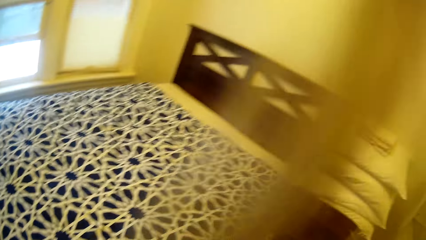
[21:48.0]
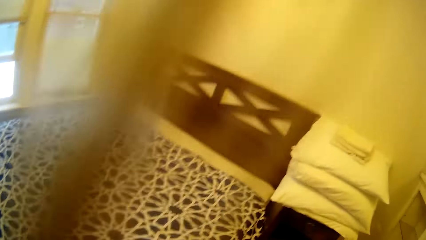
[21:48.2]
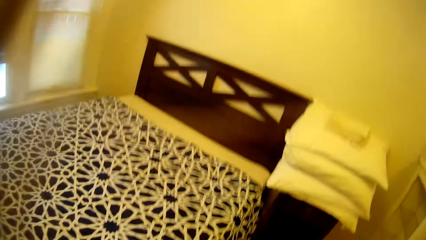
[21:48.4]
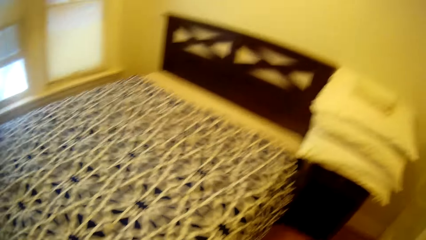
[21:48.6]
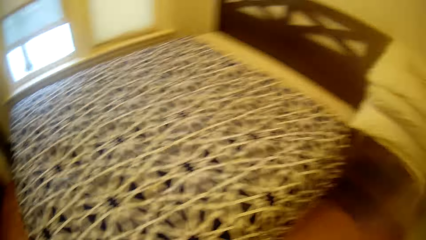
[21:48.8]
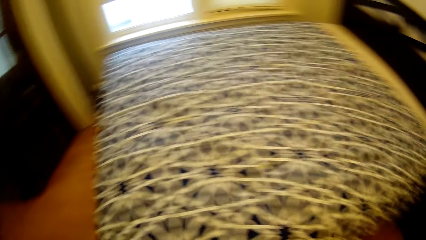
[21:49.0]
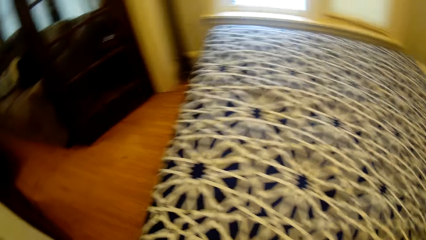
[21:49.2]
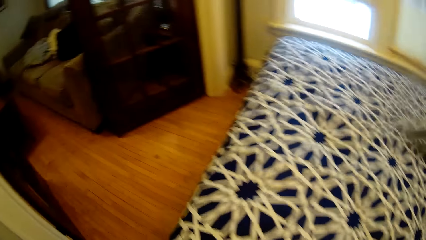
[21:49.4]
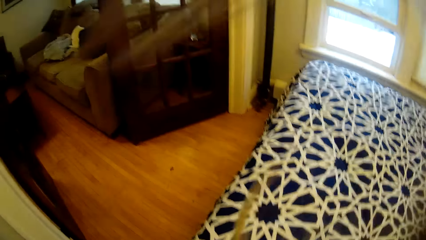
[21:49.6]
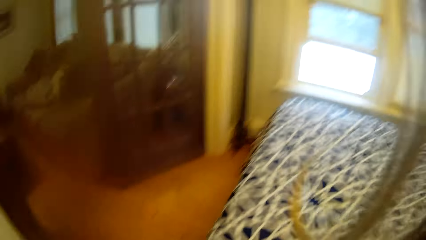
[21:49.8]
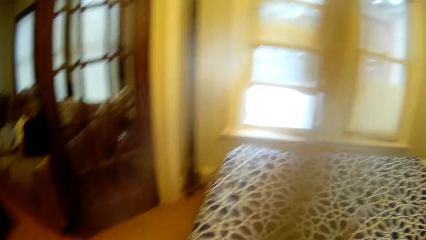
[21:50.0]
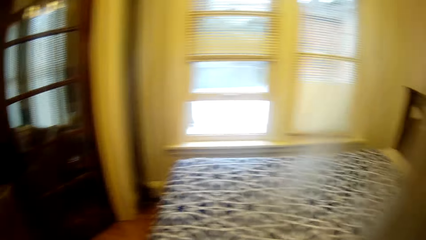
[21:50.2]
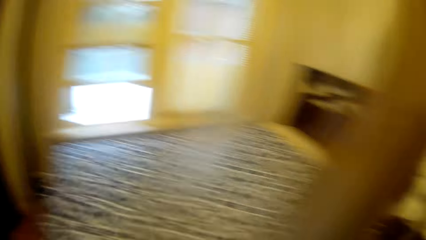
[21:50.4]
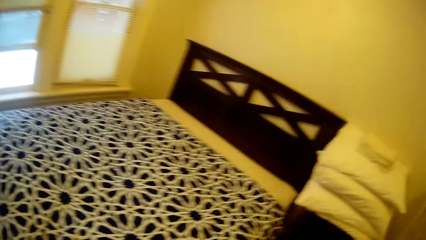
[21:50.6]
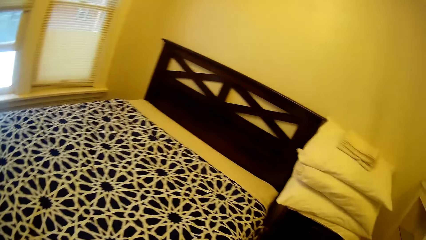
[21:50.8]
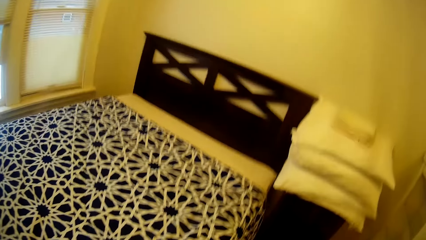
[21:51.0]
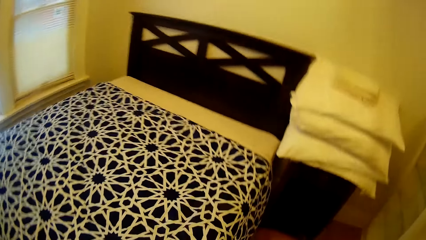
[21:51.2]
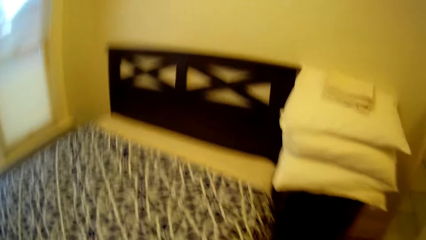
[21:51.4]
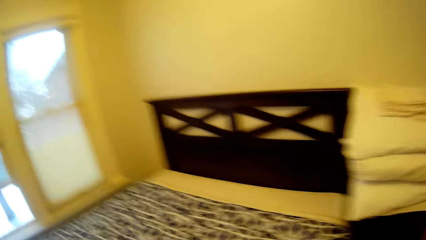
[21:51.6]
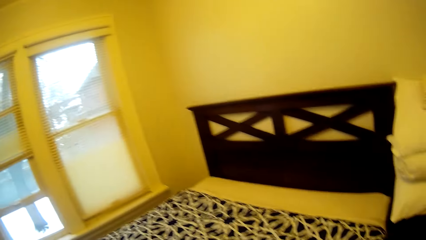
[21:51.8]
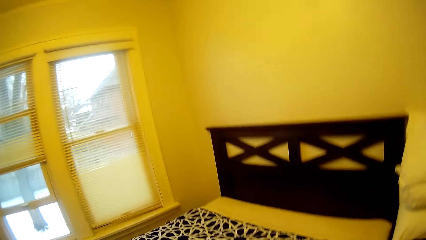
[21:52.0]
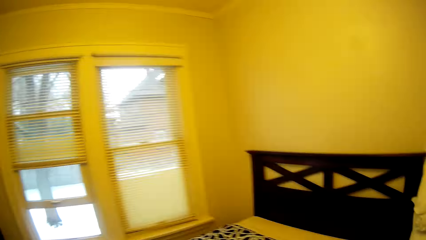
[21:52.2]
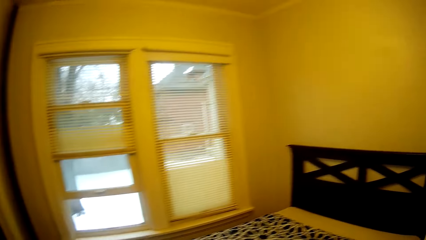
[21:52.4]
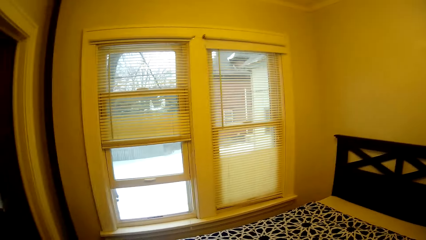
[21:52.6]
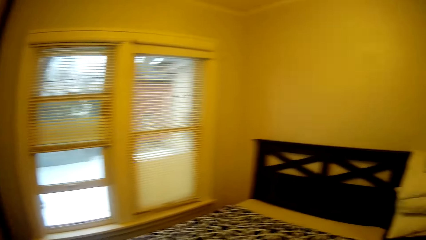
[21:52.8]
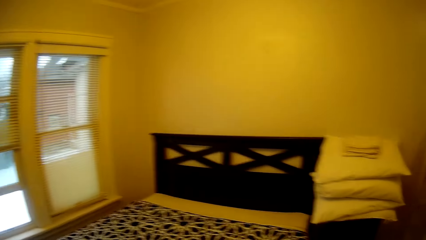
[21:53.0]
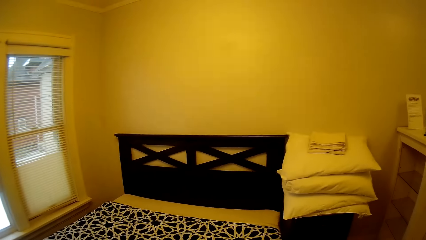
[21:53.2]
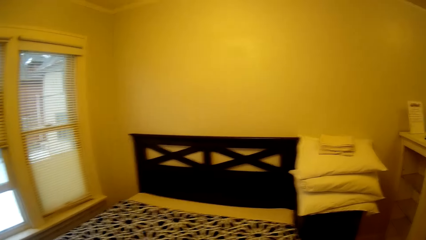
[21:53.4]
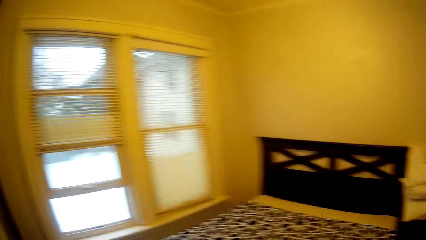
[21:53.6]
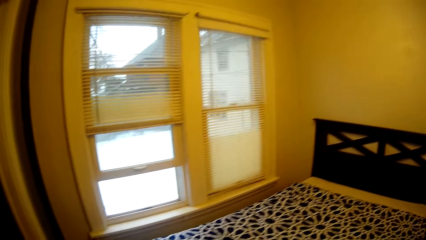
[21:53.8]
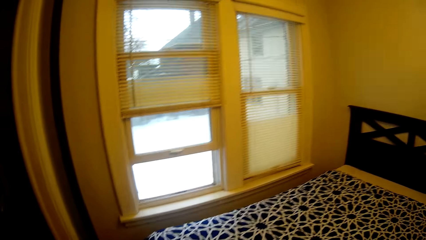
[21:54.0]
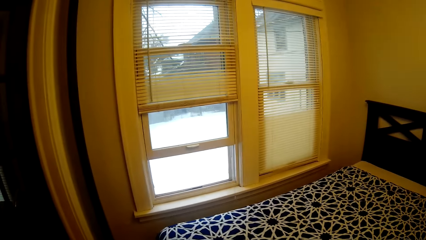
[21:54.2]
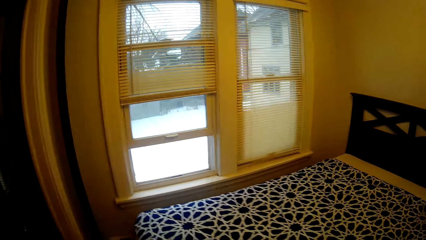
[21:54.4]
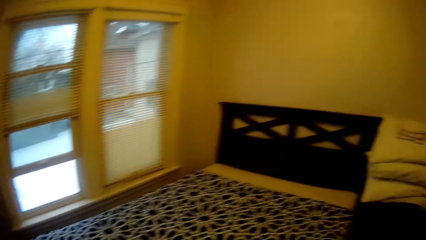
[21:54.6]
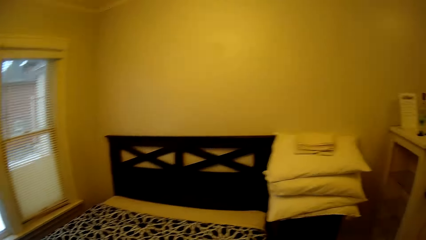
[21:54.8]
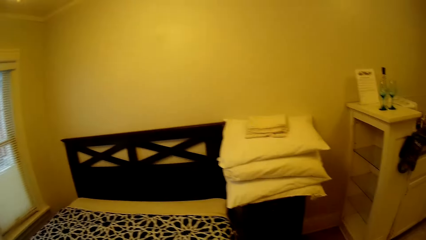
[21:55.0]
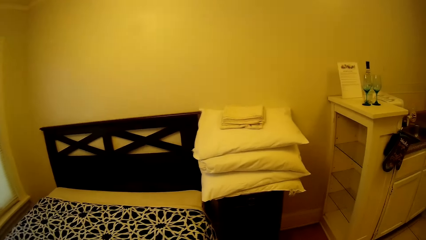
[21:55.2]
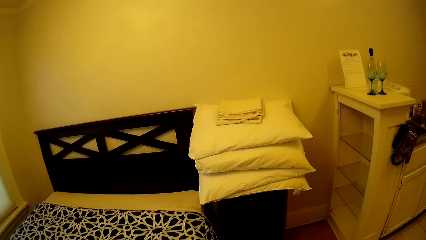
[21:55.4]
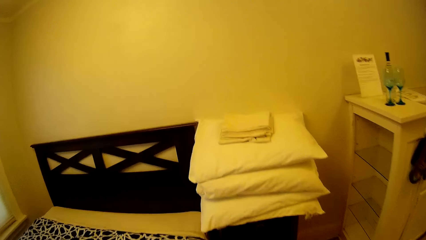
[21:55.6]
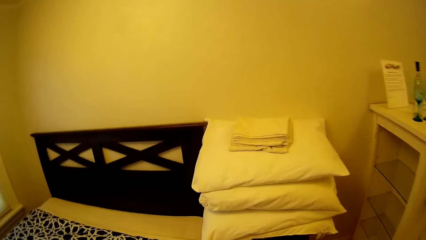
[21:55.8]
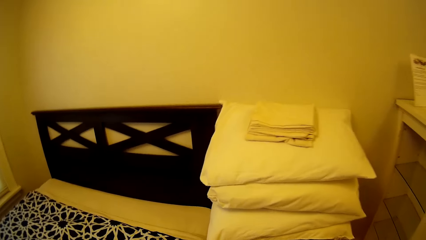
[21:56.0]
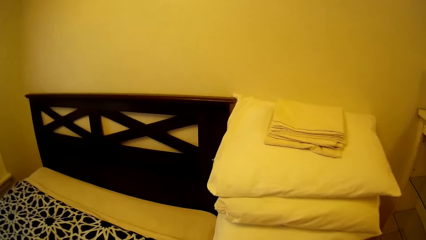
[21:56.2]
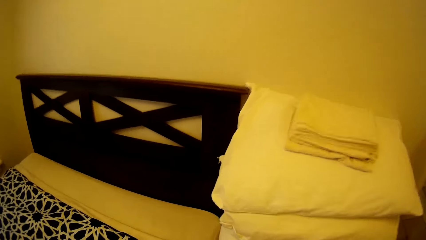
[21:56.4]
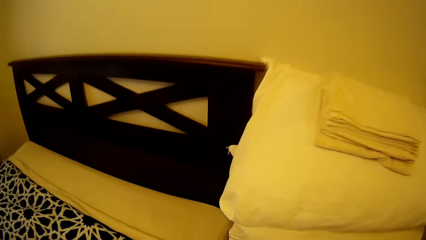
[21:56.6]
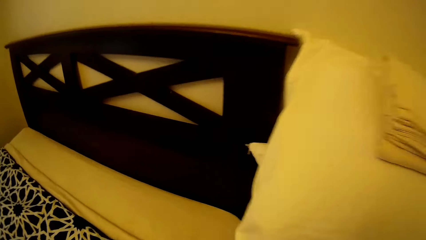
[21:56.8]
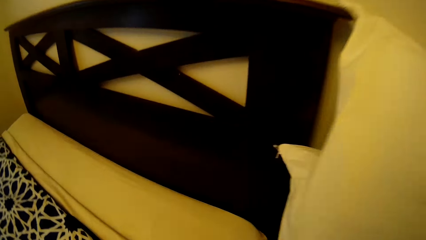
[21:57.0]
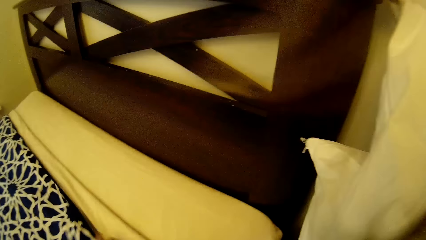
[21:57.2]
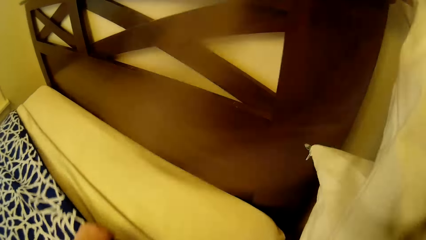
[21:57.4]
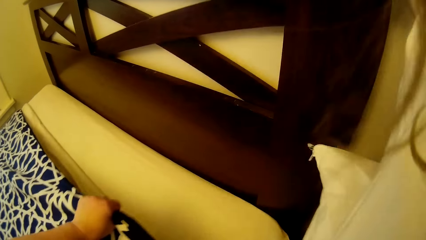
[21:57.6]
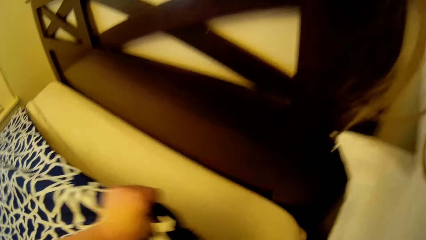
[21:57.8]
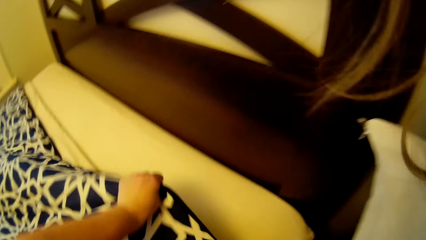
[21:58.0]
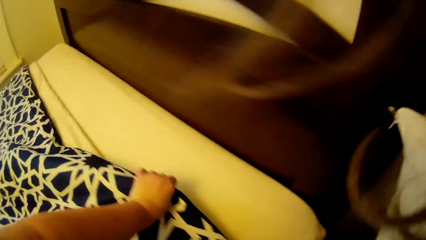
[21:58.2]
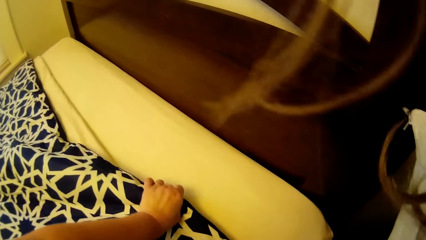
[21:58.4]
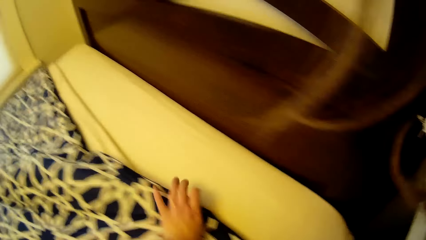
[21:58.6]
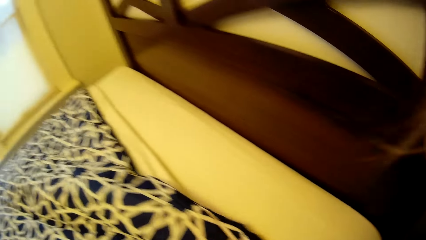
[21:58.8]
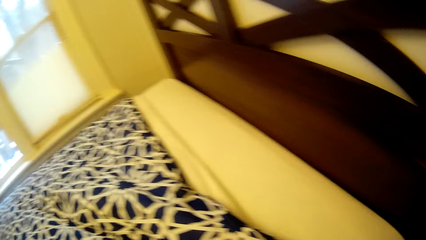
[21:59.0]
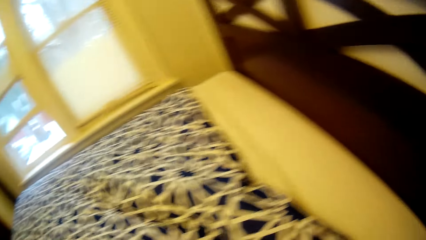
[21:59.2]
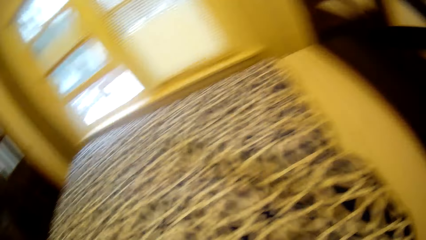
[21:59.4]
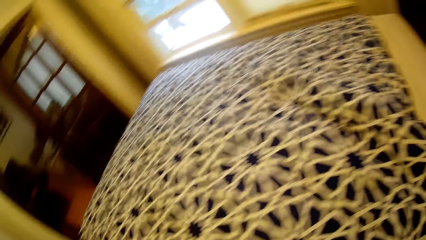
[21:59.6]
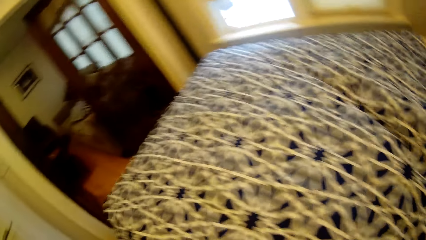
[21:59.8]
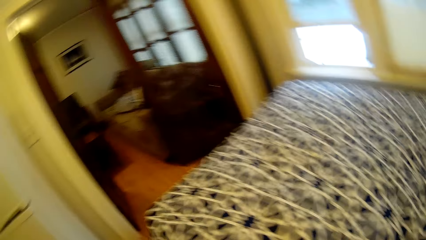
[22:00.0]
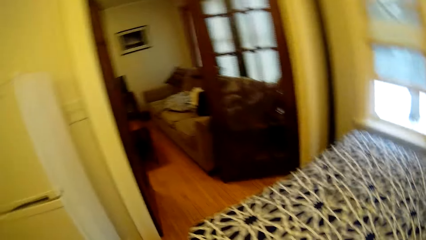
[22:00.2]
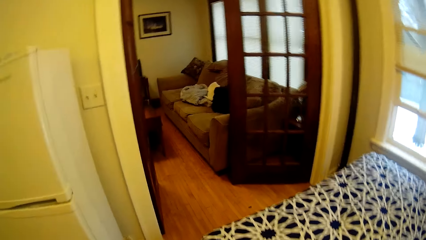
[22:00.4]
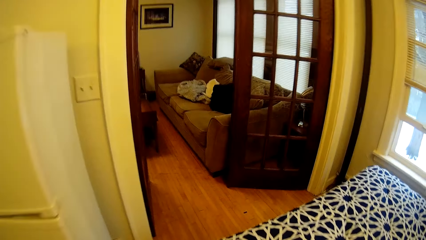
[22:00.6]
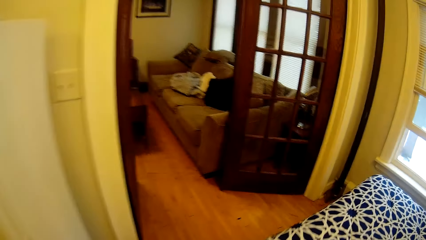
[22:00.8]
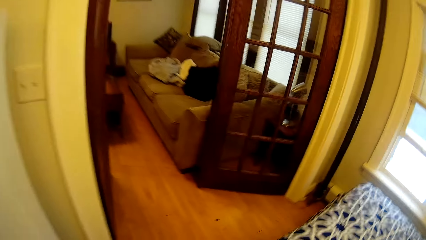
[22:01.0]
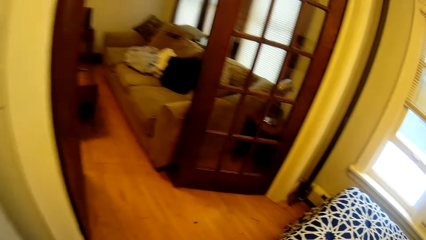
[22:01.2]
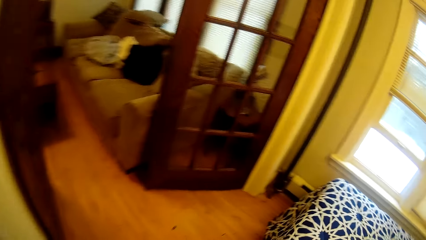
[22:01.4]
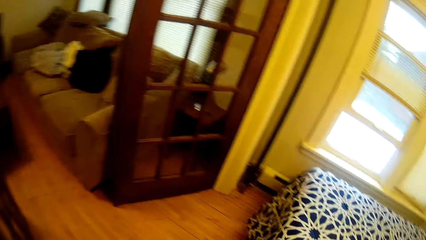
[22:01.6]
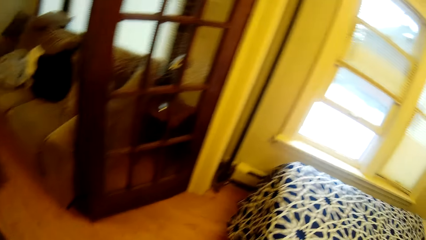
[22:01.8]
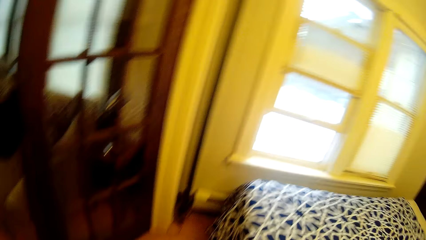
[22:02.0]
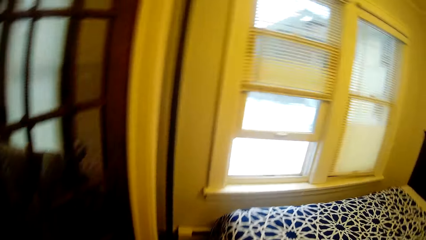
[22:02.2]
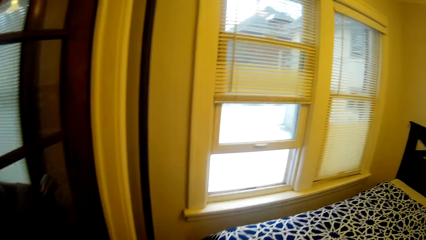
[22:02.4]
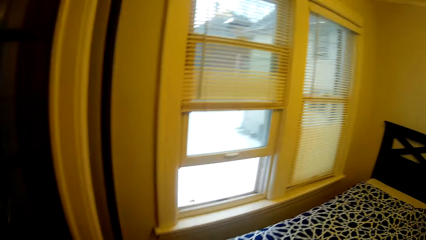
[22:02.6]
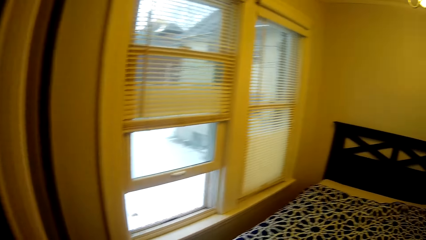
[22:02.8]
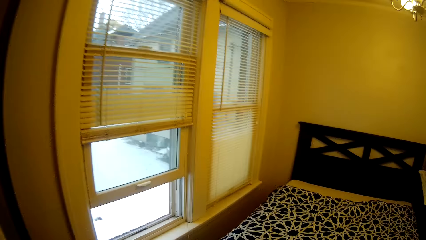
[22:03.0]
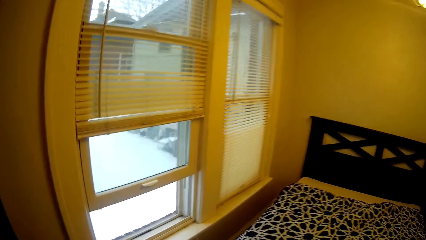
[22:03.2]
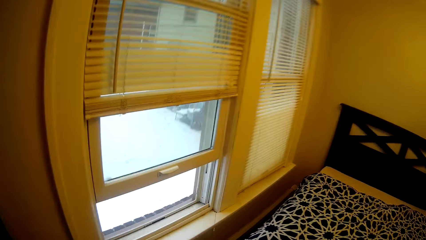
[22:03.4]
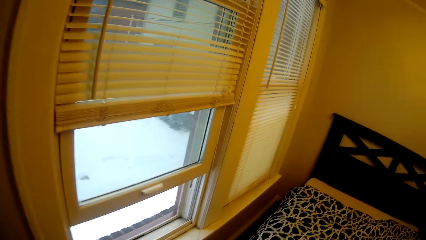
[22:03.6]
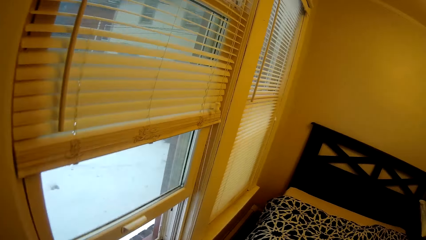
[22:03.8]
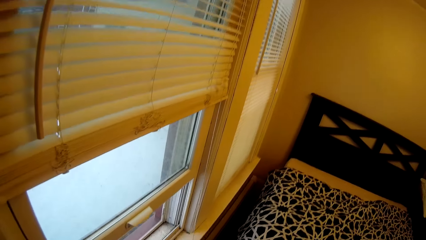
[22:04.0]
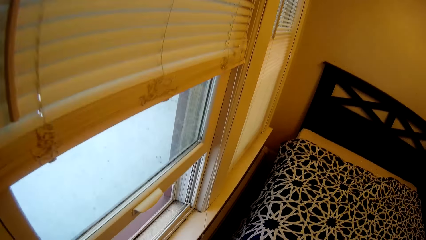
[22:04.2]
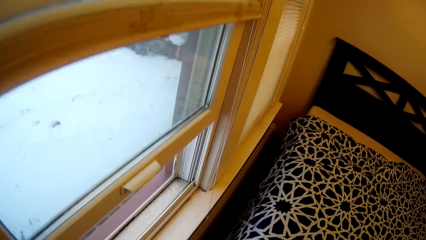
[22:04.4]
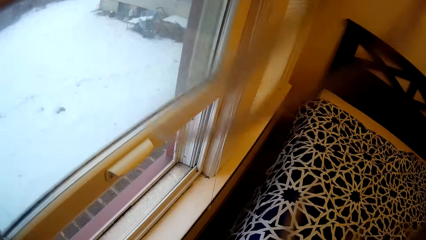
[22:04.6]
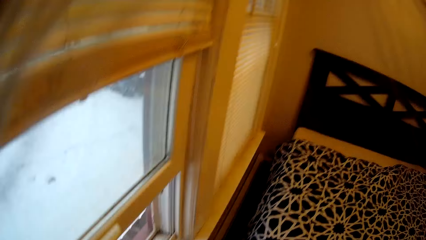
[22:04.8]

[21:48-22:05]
The camera wearer looks around the bed. They walk around the bed. They make the bed. They walk around the bed.
